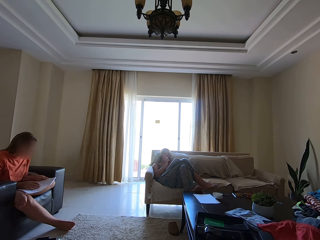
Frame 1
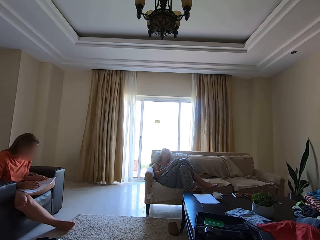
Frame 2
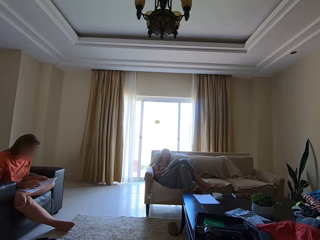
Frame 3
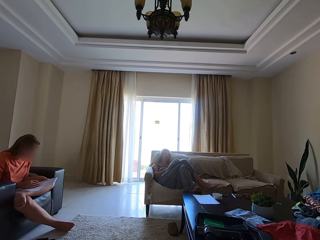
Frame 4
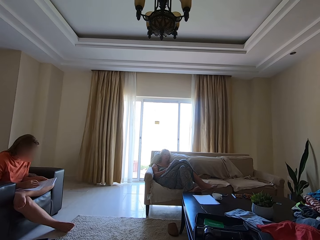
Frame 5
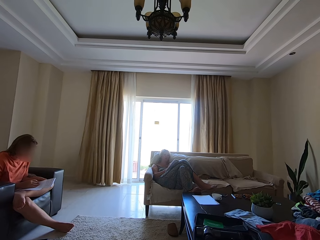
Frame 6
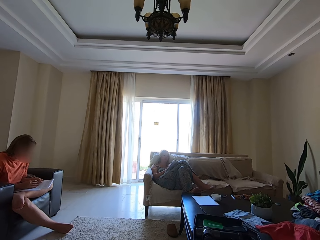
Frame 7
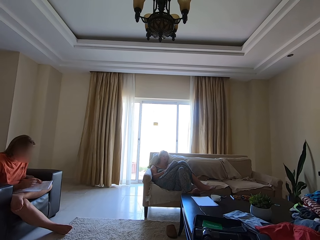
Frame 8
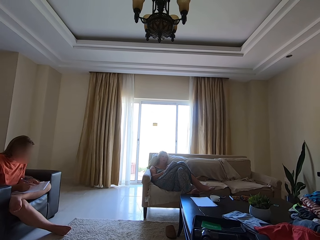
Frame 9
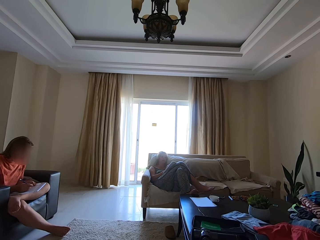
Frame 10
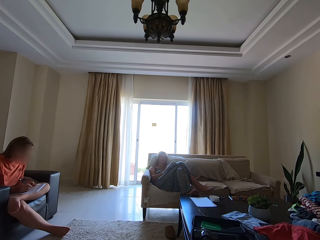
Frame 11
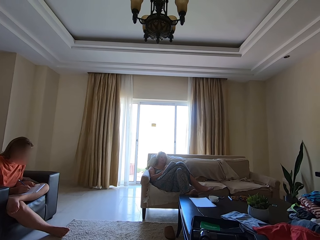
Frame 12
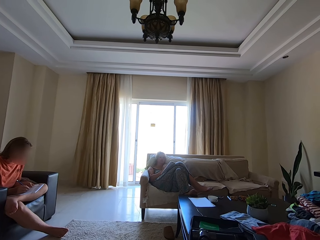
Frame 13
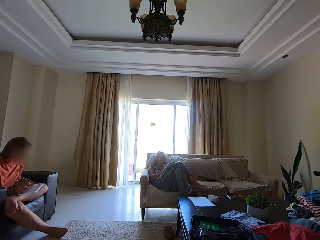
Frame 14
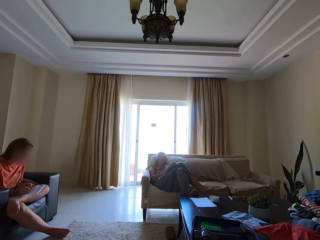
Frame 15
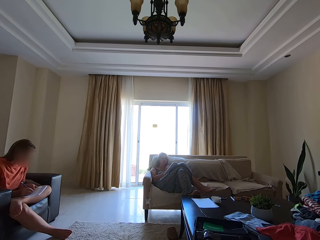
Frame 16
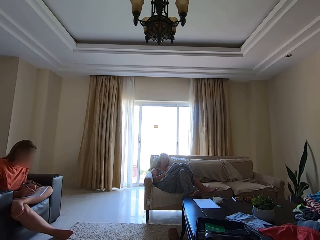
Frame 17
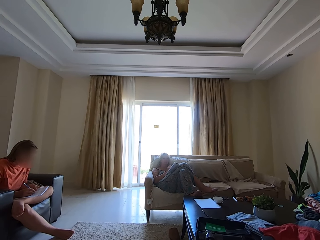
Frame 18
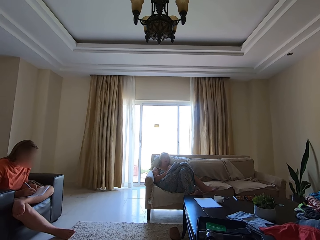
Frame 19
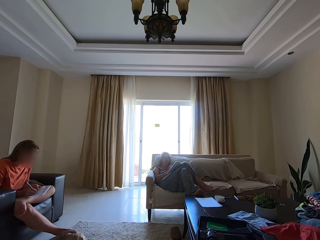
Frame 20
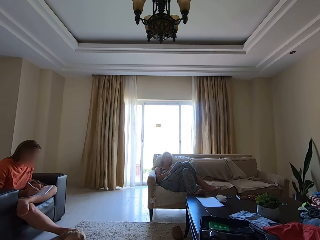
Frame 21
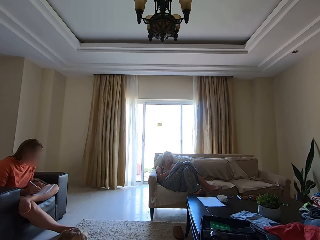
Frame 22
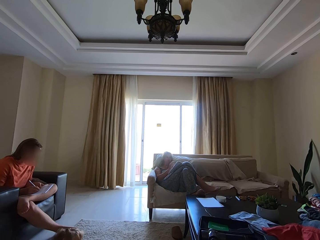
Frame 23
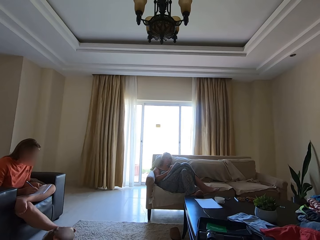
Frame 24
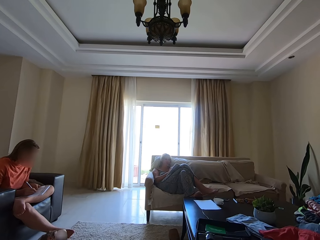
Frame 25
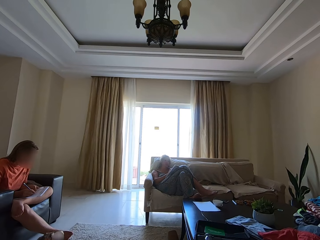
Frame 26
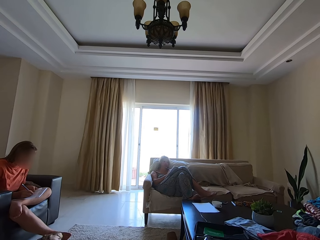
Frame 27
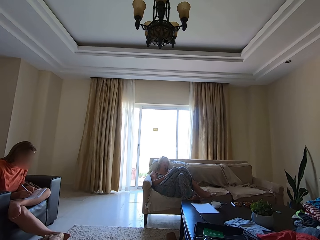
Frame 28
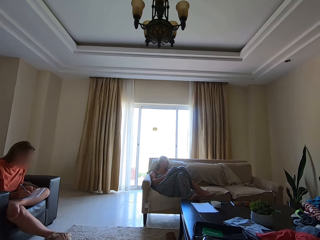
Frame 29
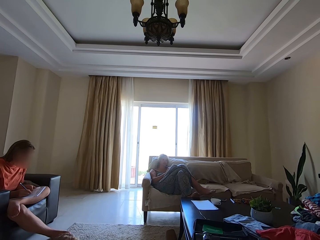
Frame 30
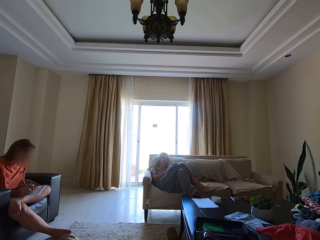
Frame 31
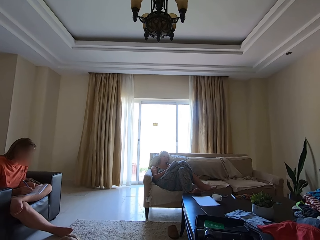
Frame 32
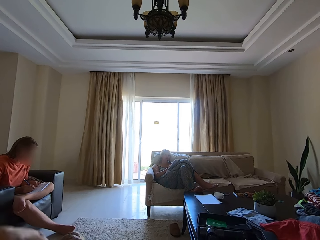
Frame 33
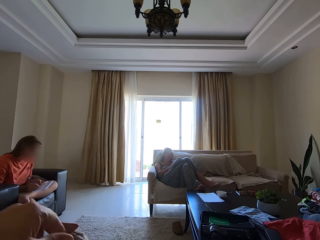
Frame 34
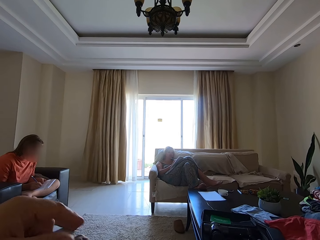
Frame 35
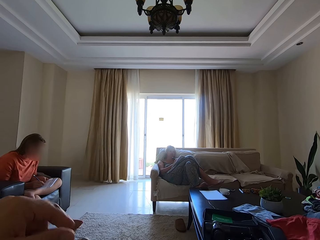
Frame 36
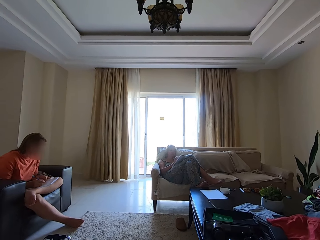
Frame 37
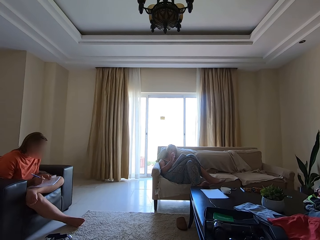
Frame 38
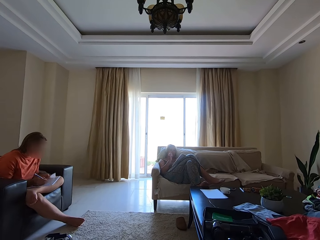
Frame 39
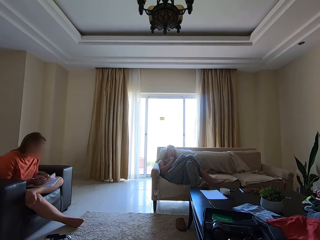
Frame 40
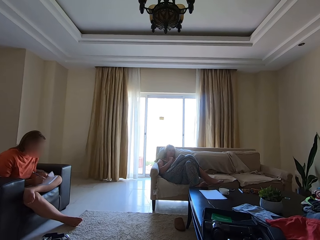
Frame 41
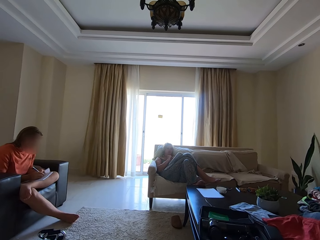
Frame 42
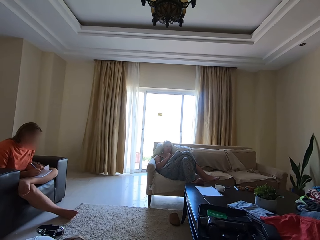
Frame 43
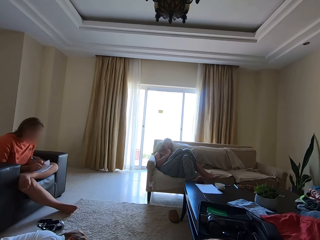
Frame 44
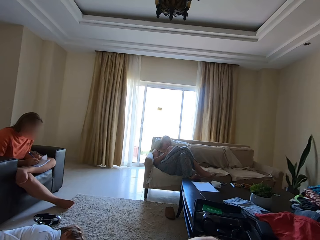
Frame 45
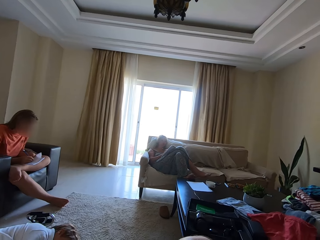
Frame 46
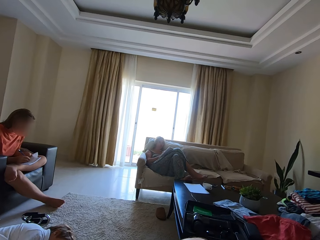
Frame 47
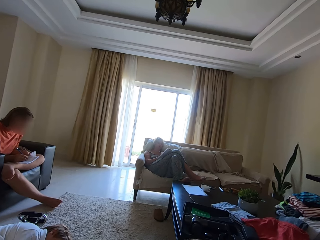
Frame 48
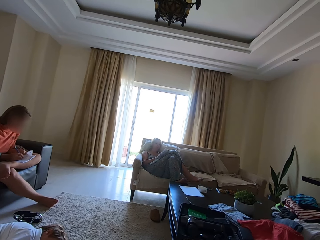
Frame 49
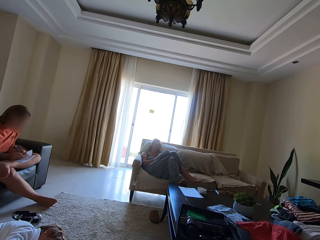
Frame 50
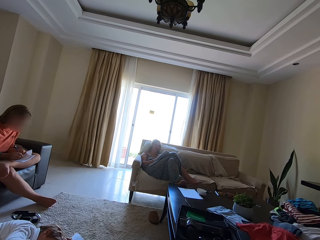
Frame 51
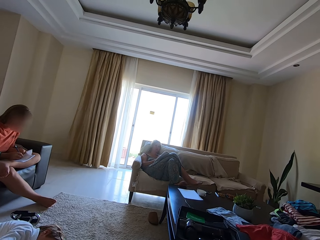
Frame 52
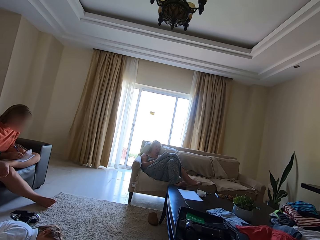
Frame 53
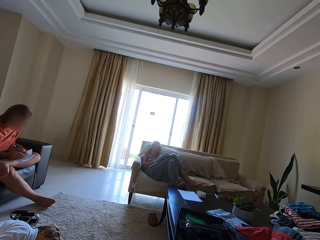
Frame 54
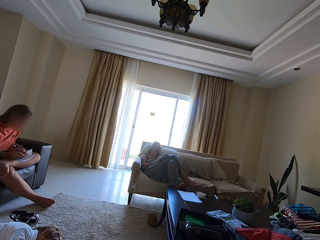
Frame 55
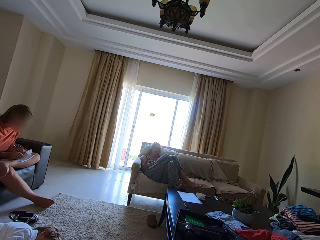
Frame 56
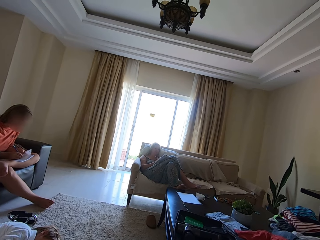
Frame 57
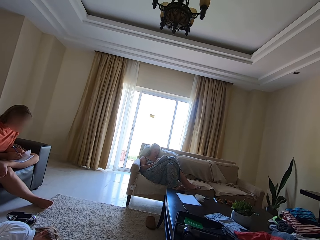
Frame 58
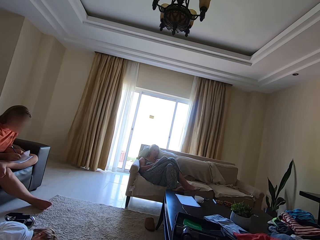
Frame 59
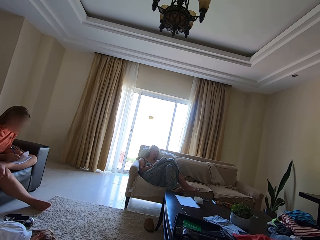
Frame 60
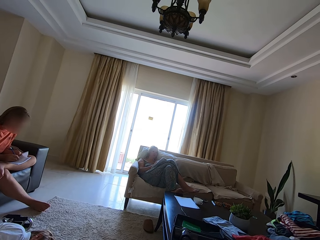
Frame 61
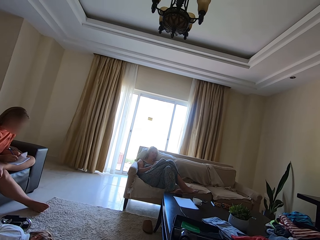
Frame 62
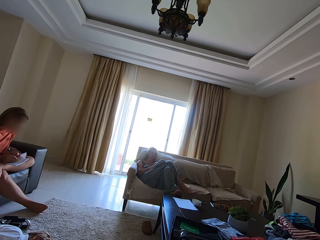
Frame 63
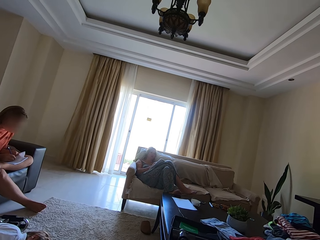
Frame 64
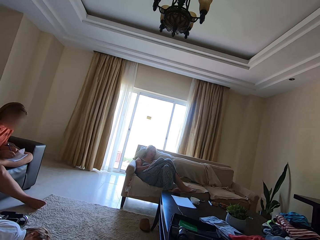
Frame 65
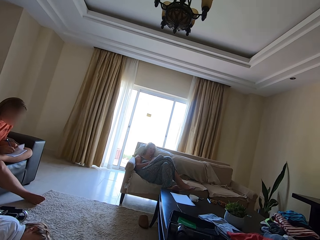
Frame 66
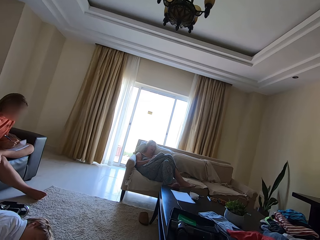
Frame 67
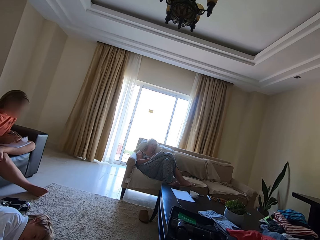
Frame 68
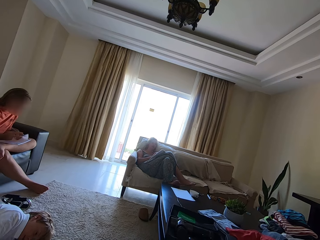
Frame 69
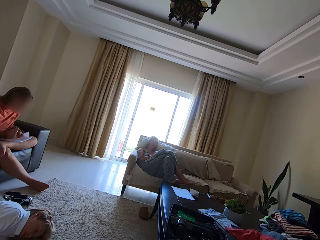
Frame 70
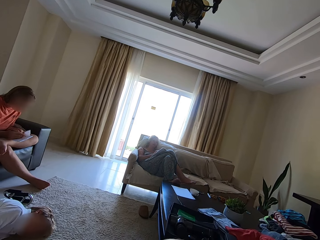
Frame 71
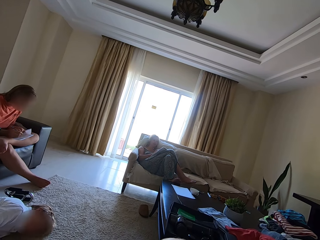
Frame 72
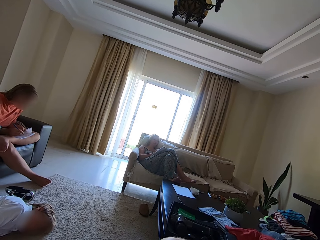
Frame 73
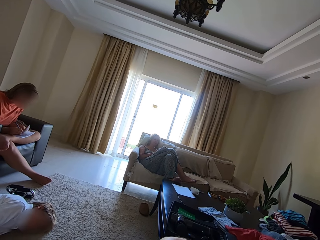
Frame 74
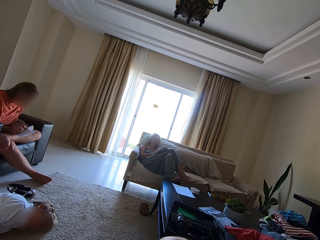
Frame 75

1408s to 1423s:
A person writes in a book. The camera wearer talks. Someone talks. The camera wearer sways a hand. Another person sleeps on the floor. The camera wearer talks.

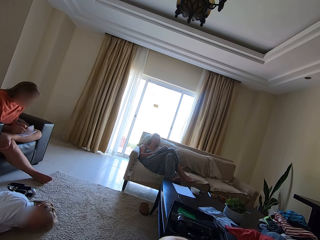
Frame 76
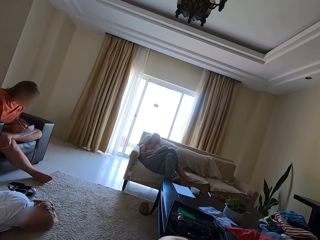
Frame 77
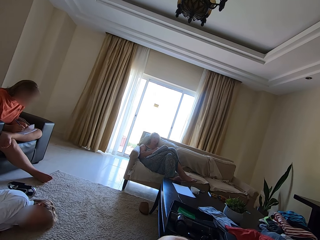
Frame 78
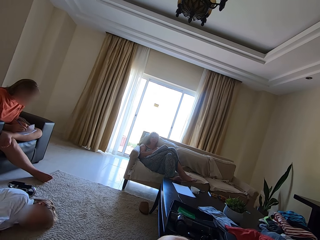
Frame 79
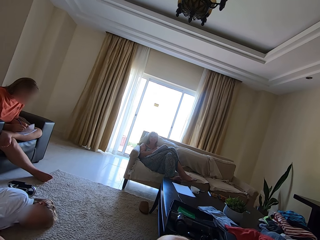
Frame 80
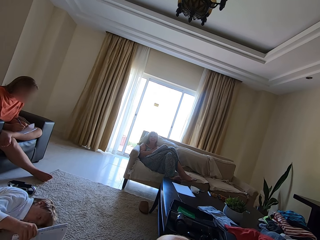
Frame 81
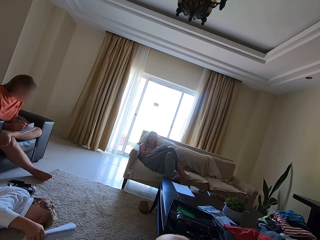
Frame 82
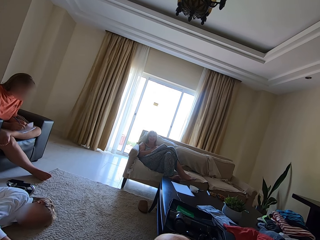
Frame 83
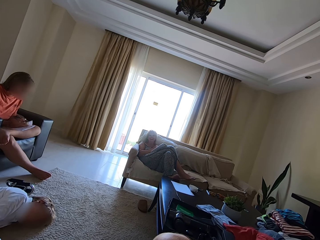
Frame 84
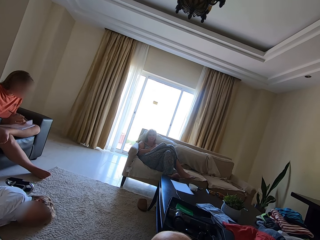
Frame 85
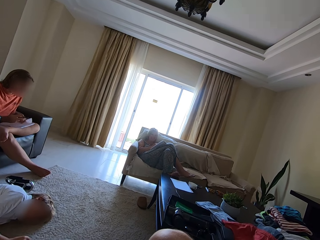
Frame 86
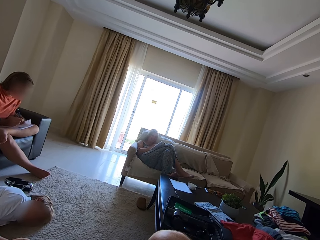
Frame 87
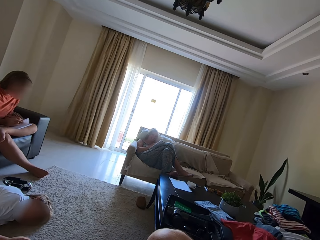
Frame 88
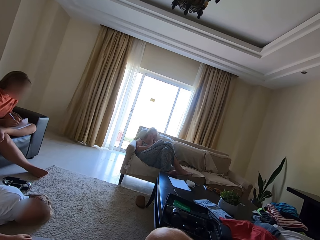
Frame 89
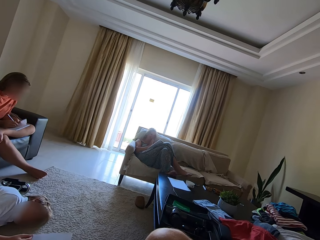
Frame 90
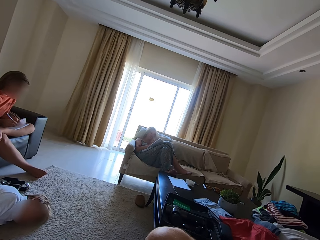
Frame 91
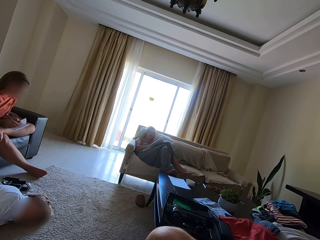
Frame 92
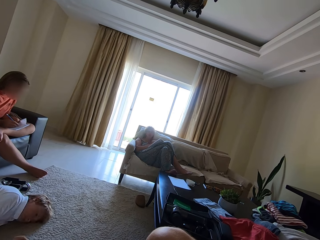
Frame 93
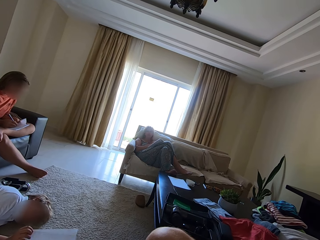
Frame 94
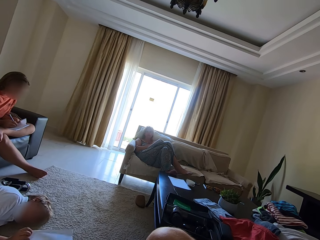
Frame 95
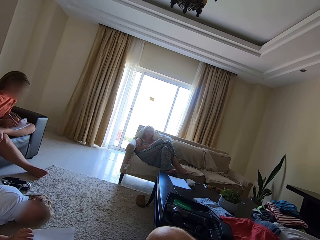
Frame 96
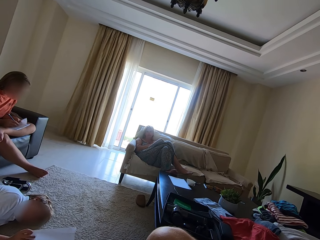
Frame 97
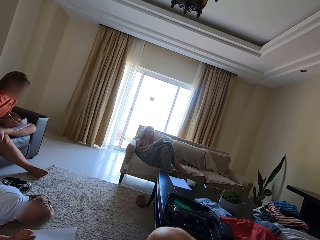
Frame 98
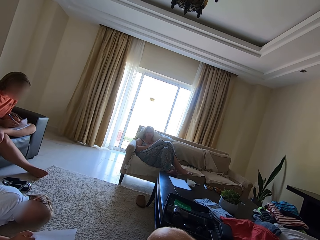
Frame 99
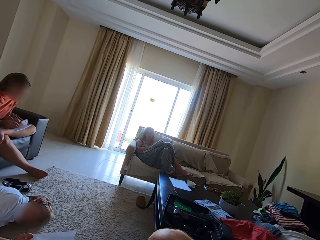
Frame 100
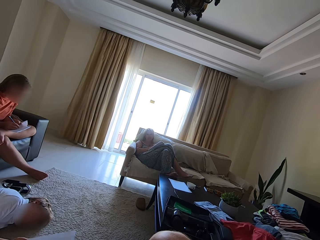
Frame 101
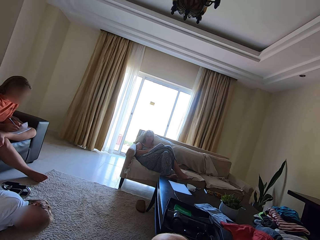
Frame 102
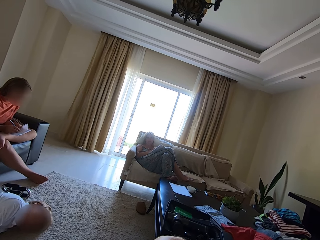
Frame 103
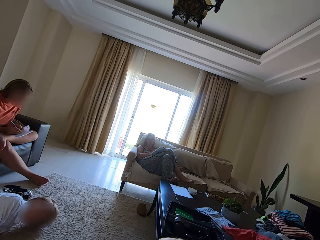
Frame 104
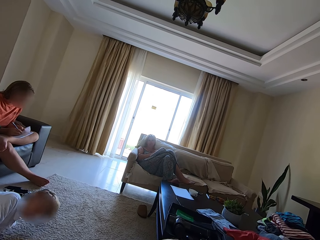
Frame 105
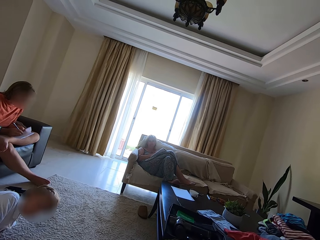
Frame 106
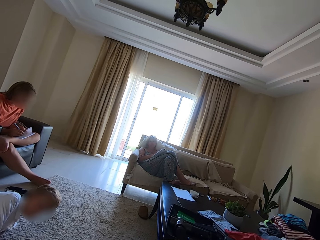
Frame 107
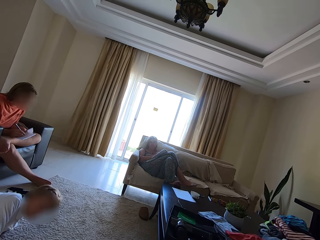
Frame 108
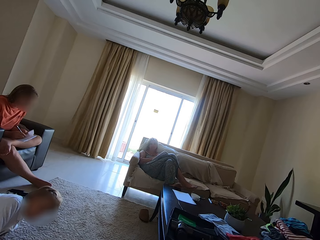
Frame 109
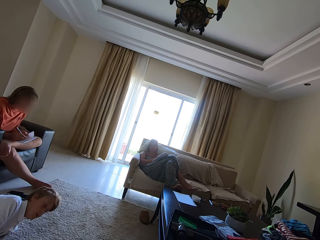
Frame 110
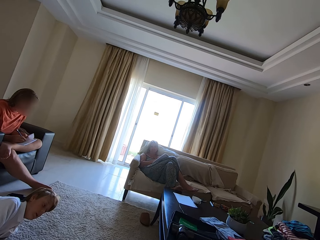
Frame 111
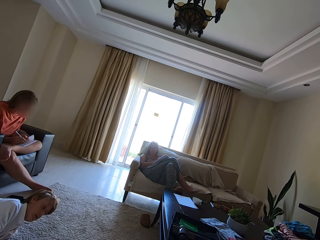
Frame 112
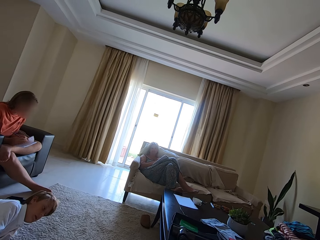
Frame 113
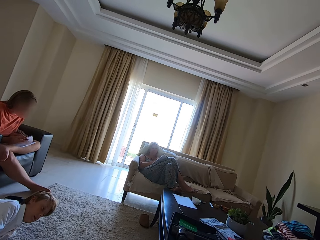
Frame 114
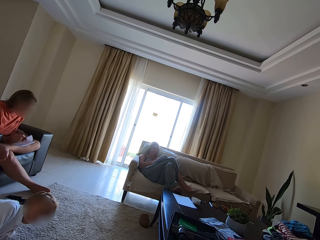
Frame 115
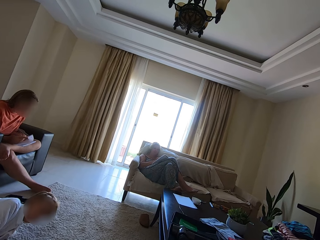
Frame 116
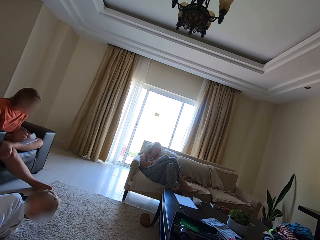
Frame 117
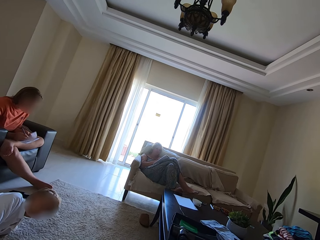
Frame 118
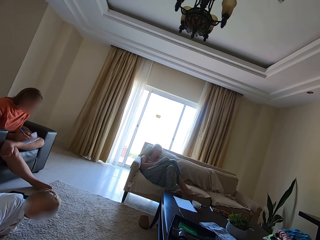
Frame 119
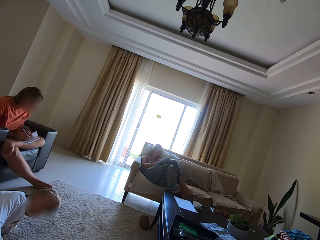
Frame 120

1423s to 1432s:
A person talks and laughs. Another person turns a book. Another person claps hands. The camera wearer talks.
